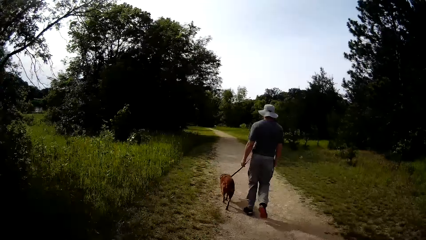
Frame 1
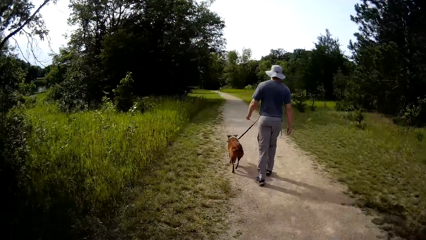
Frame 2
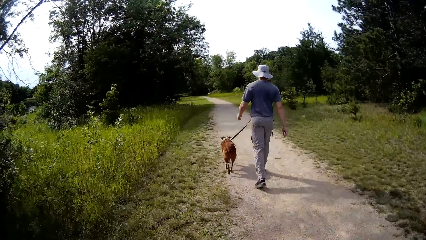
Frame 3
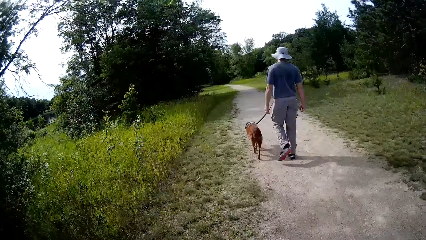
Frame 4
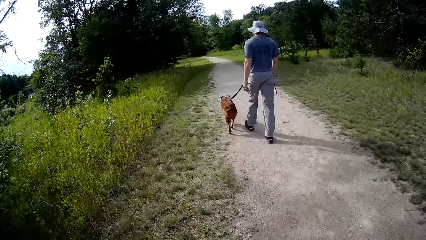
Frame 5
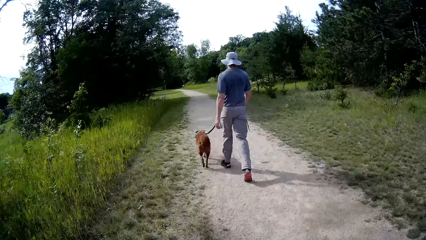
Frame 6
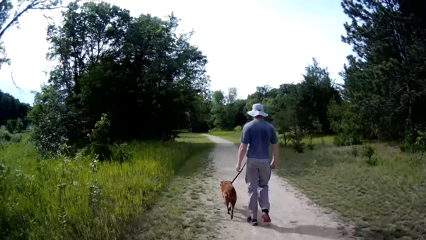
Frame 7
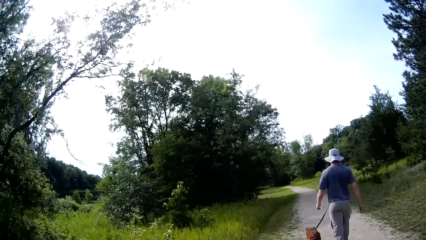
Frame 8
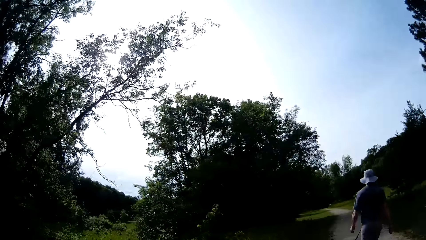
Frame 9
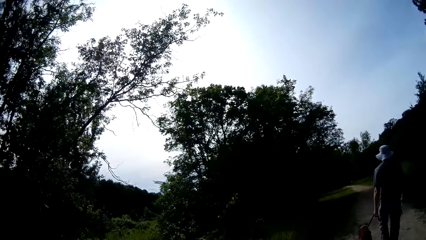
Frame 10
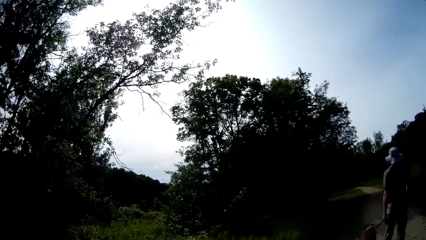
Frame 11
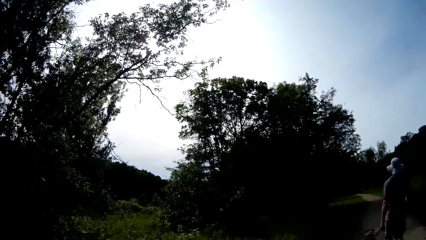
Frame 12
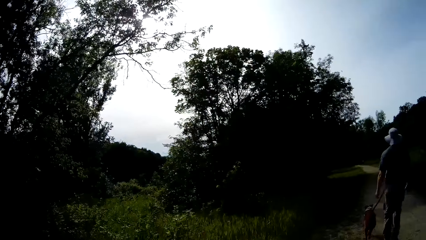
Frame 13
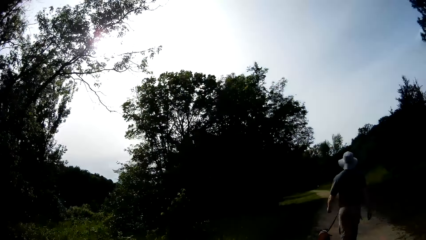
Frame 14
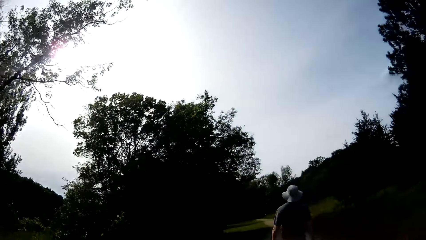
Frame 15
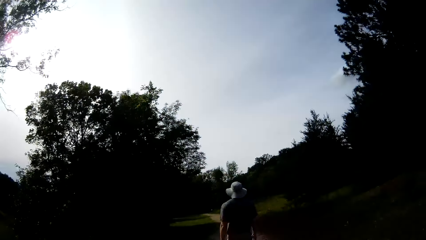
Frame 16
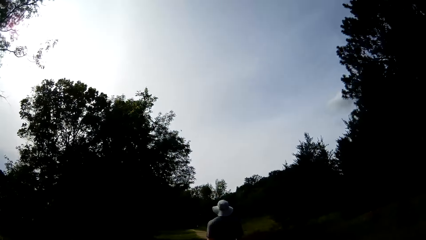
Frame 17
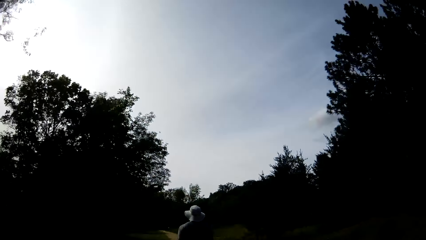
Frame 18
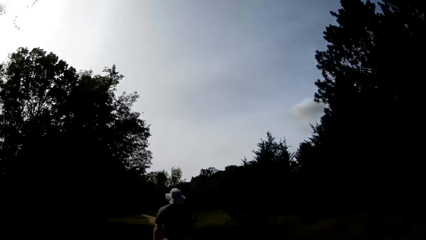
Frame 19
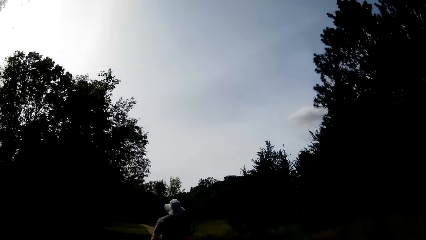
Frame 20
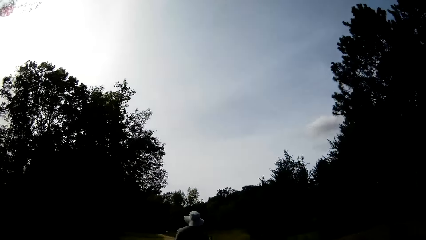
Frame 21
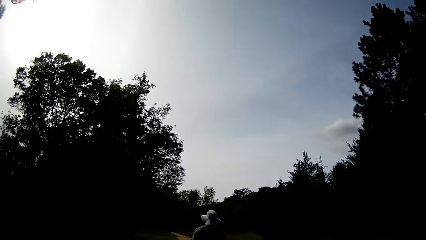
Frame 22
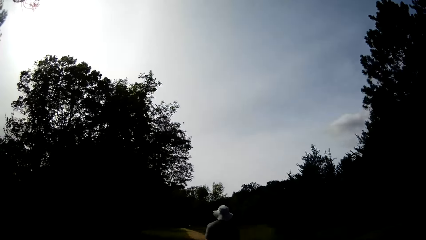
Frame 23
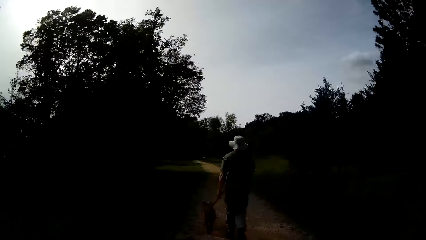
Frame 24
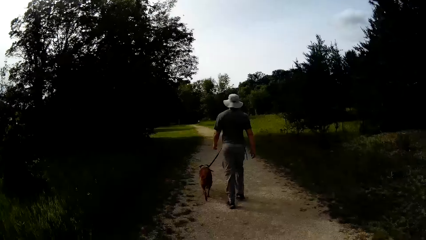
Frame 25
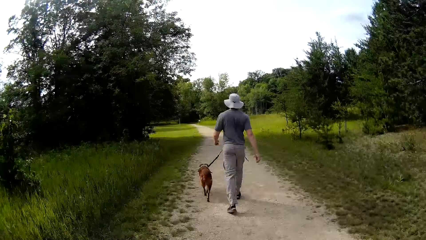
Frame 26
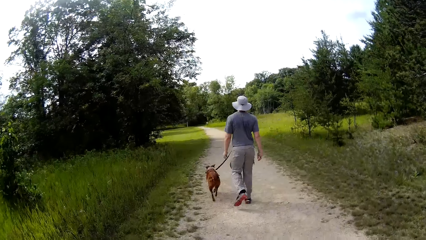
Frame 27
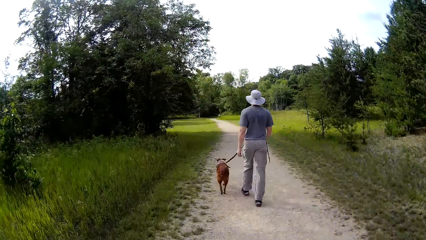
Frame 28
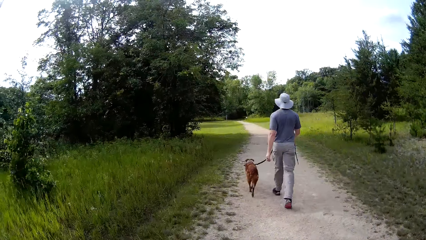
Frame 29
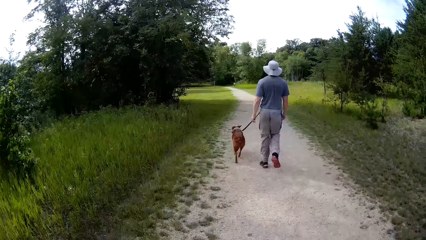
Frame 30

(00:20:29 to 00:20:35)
The camera wearer walks down a bush.

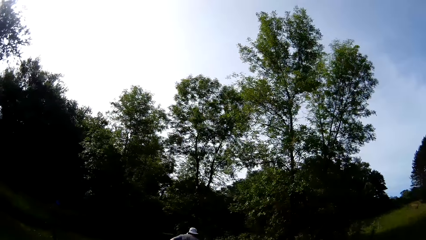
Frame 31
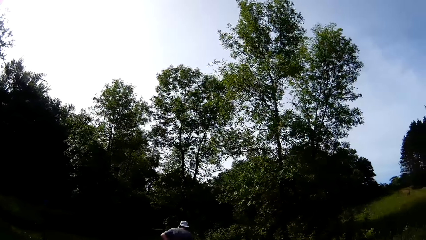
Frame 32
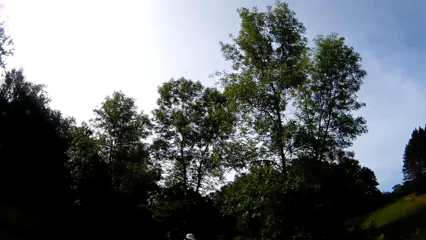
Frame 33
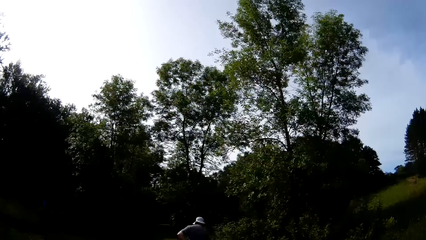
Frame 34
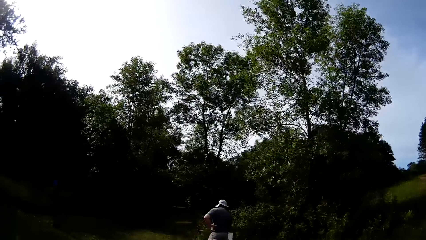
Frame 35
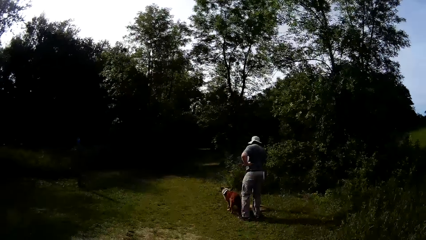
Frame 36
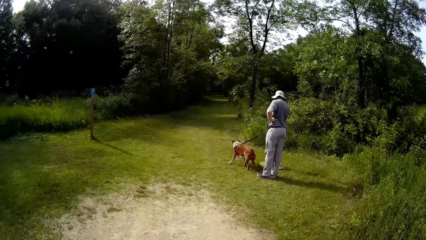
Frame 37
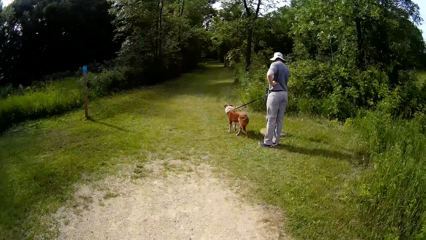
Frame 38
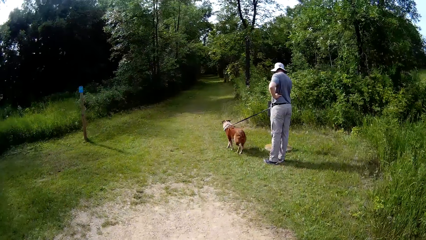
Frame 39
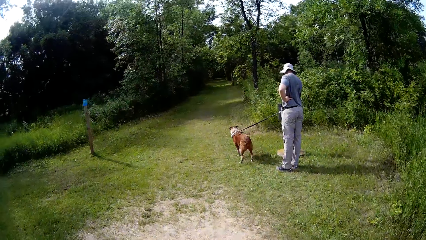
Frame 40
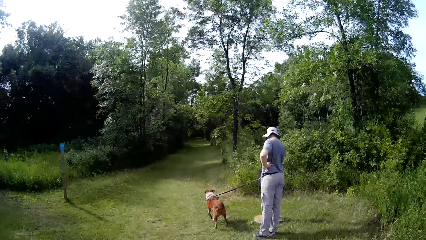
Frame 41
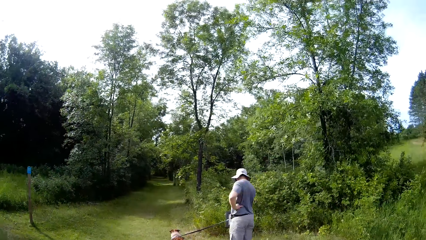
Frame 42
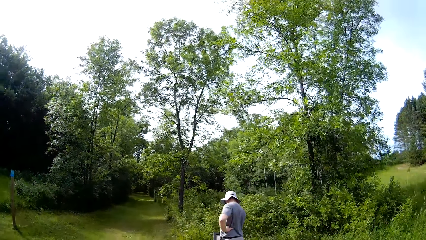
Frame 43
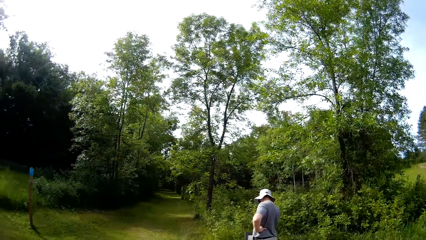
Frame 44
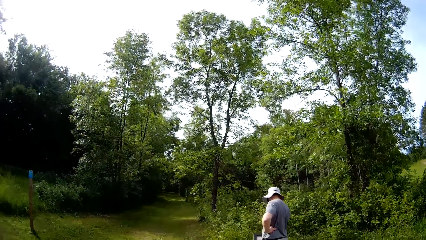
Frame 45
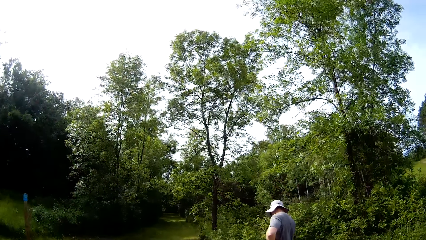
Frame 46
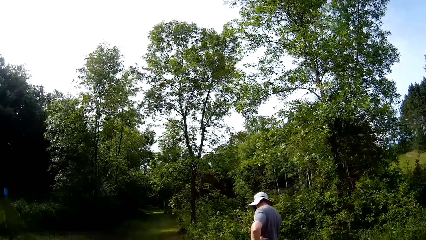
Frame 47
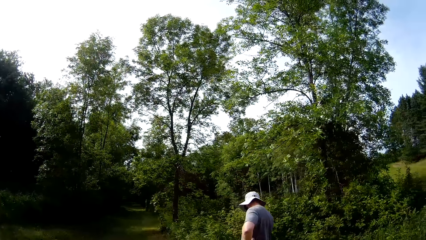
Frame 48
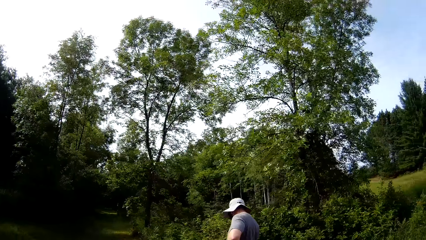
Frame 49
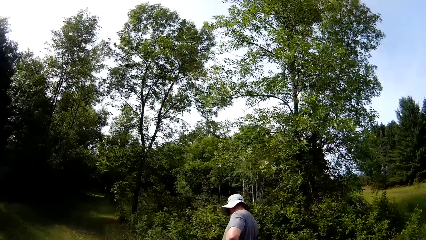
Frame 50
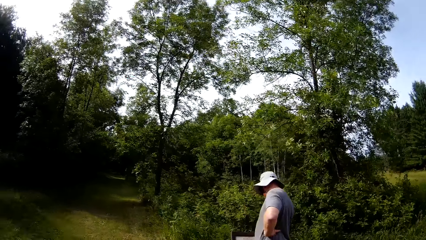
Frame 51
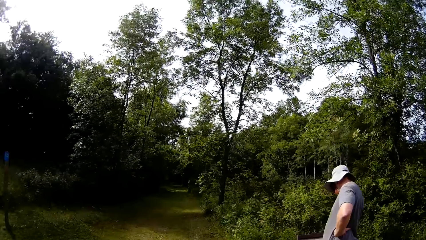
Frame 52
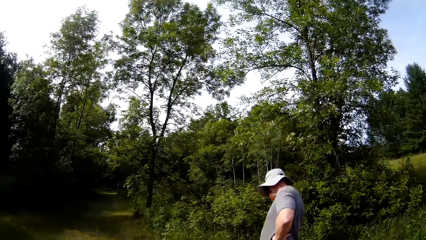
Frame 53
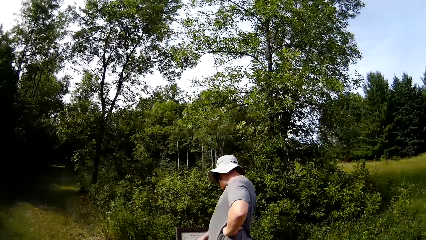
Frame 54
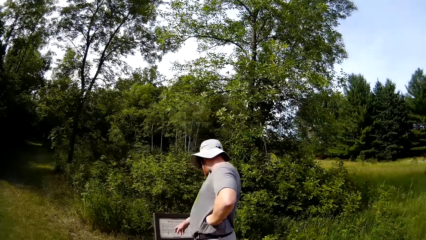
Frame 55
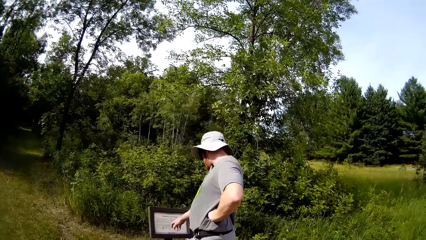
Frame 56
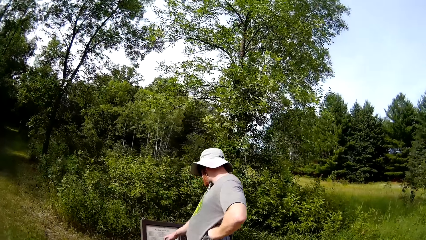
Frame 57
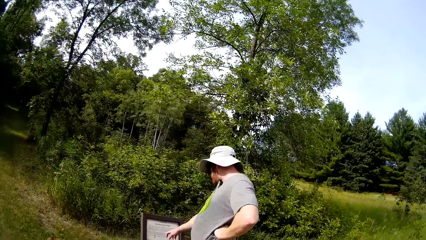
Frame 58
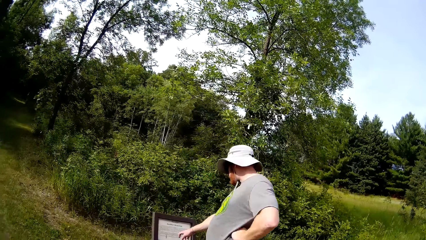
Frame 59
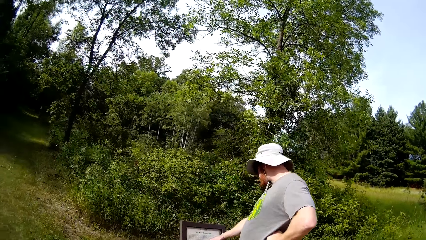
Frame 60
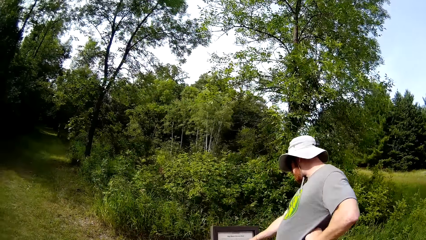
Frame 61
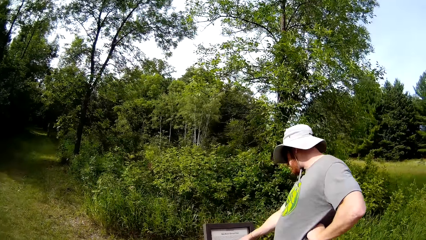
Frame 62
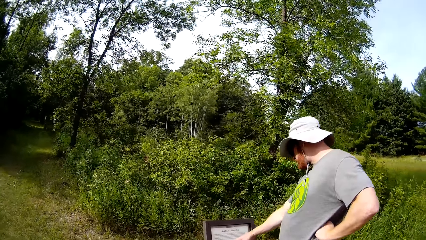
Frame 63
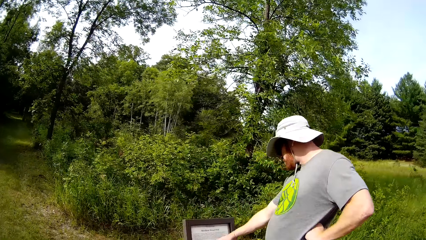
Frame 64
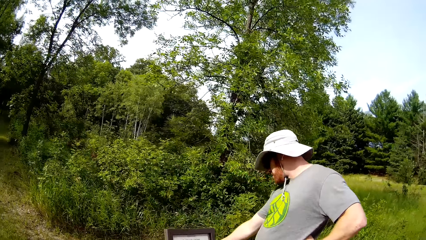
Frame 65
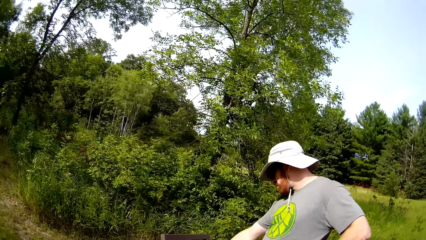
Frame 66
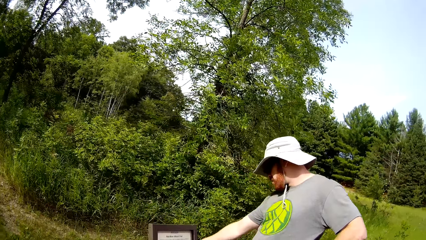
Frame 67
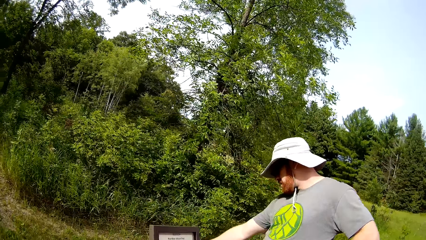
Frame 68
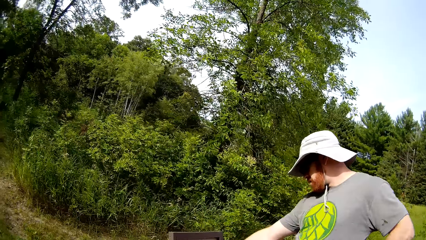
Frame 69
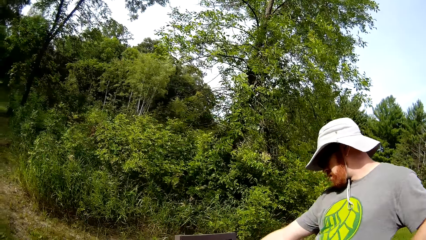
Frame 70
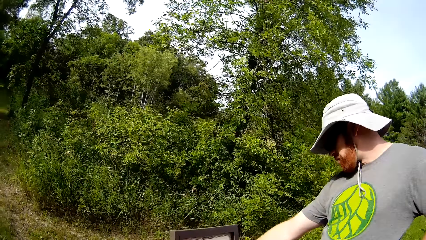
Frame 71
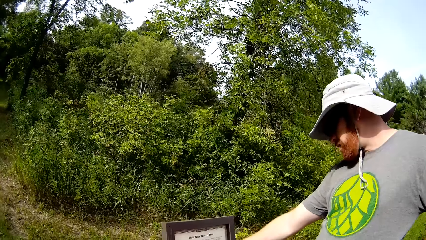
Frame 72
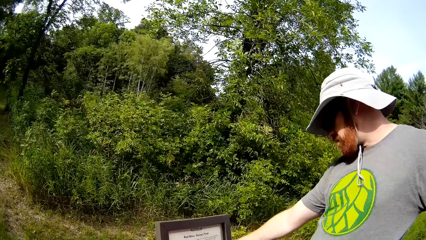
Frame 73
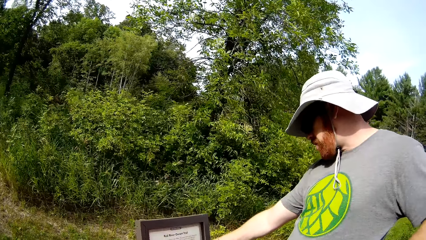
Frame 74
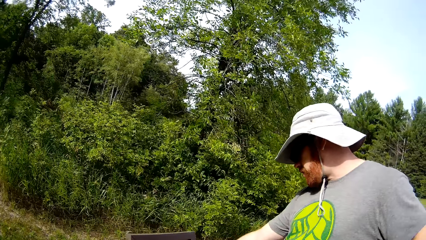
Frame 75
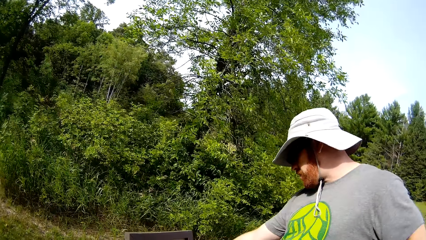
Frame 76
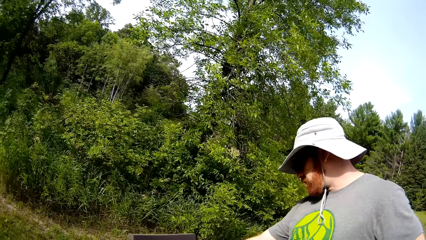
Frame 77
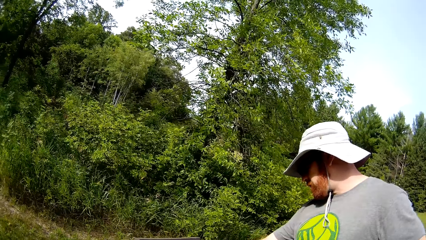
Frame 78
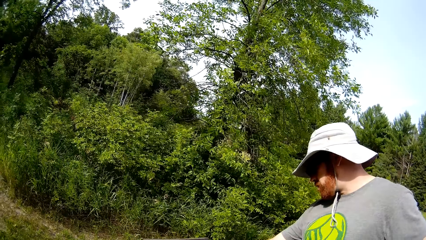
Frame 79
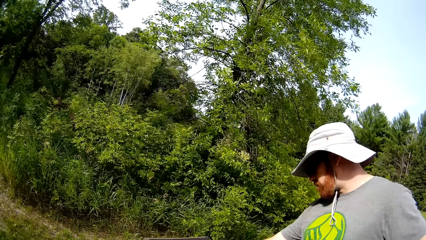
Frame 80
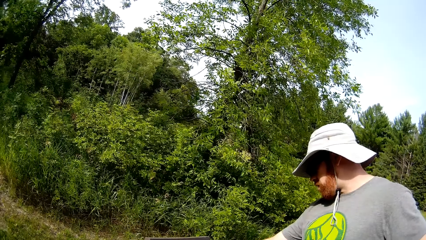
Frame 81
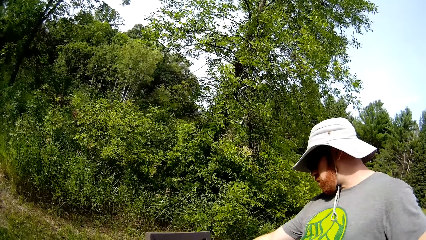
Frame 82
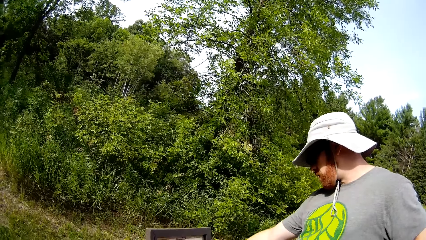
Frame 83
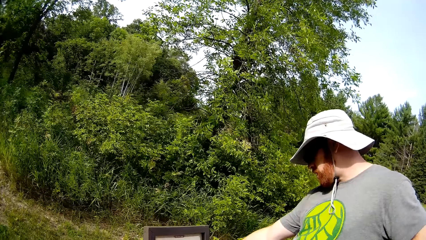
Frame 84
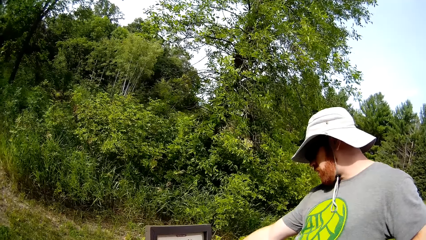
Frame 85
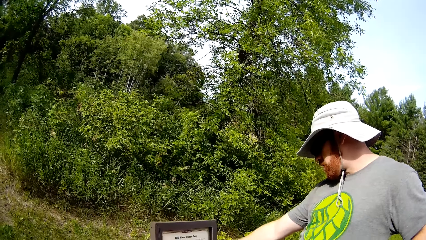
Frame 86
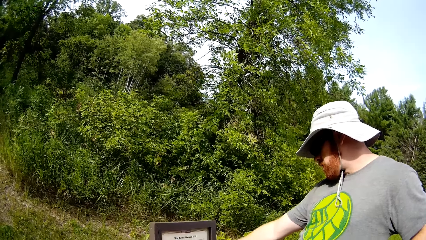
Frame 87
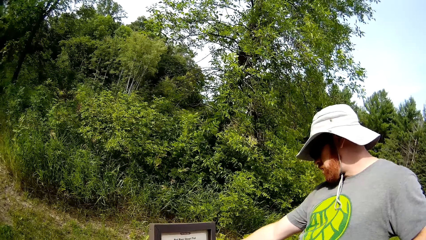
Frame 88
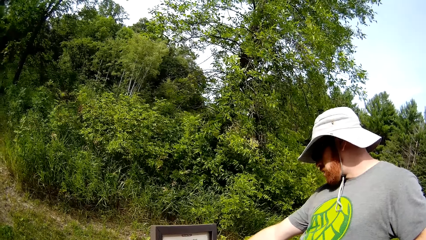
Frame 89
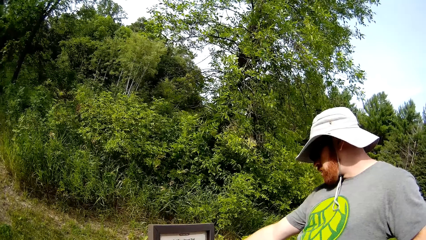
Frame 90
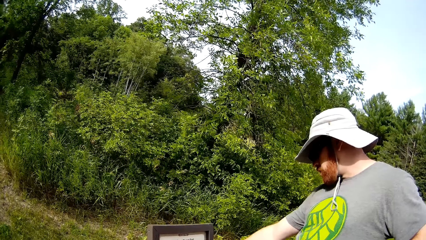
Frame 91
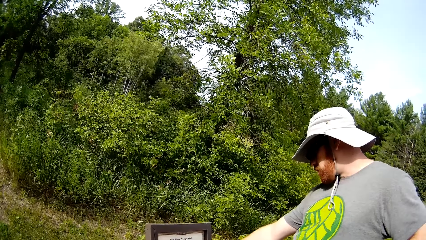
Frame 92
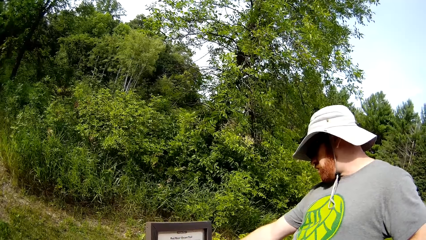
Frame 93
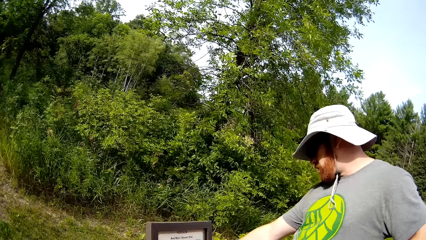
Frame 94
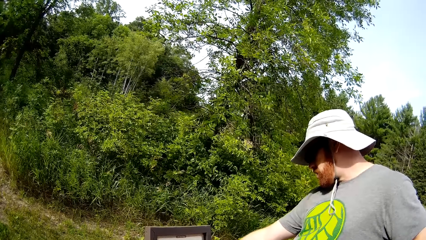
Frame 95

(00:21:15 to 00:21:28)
A man reads the sign post and stops at the sign post.
